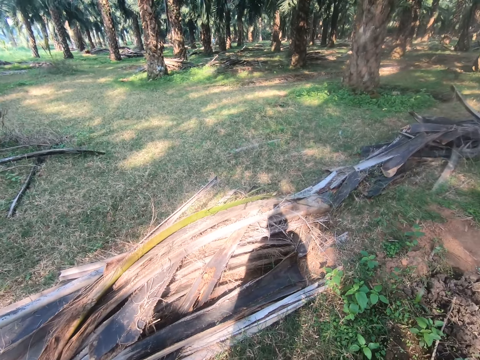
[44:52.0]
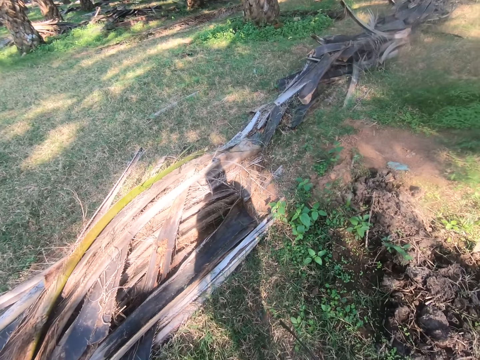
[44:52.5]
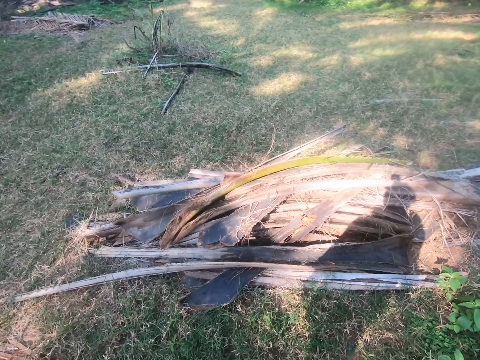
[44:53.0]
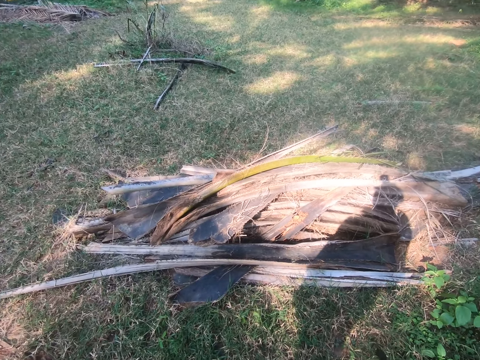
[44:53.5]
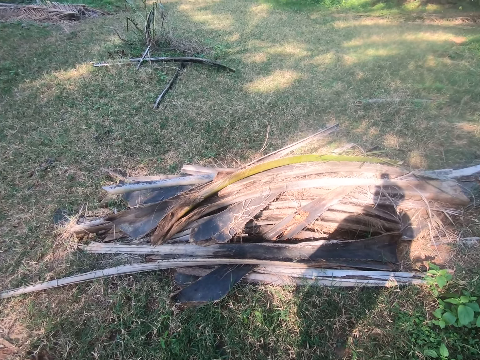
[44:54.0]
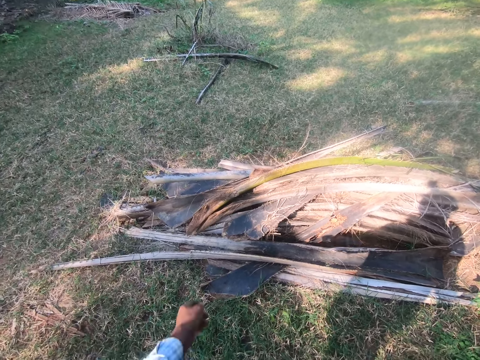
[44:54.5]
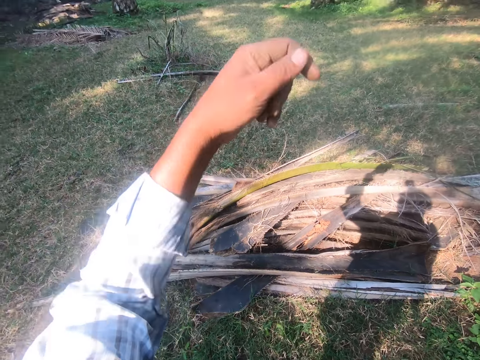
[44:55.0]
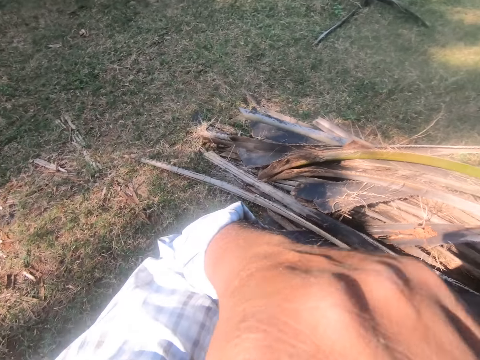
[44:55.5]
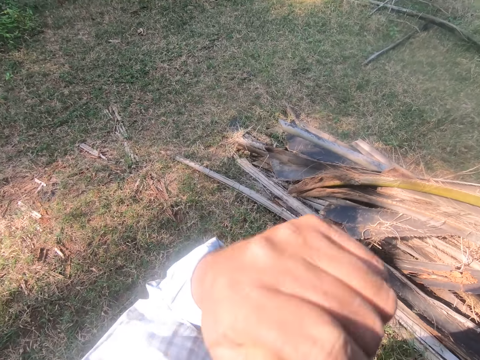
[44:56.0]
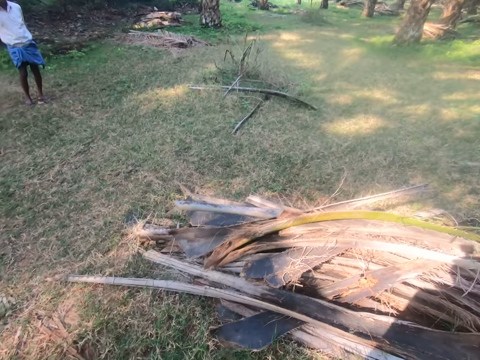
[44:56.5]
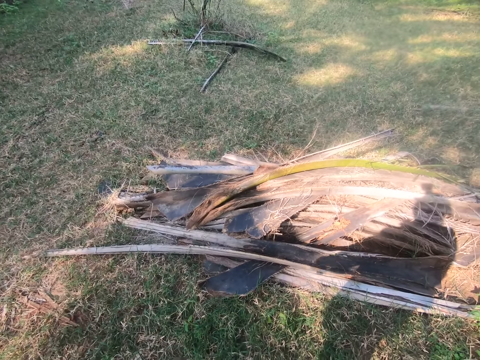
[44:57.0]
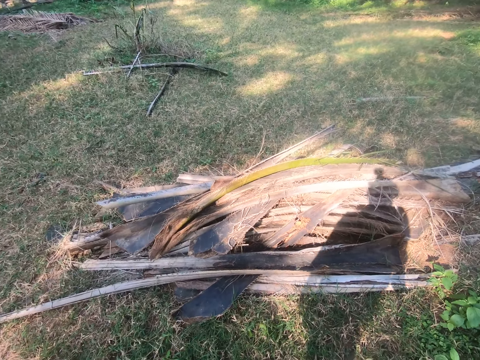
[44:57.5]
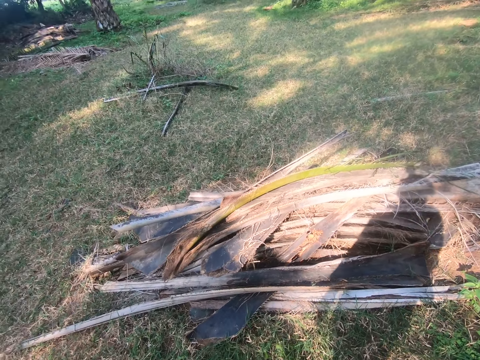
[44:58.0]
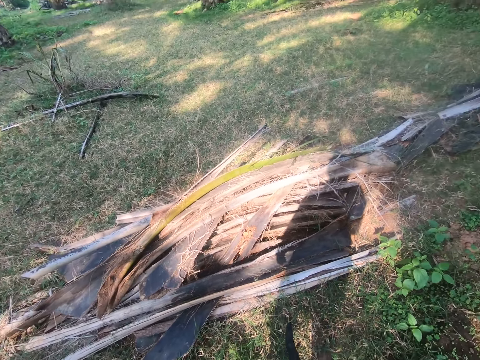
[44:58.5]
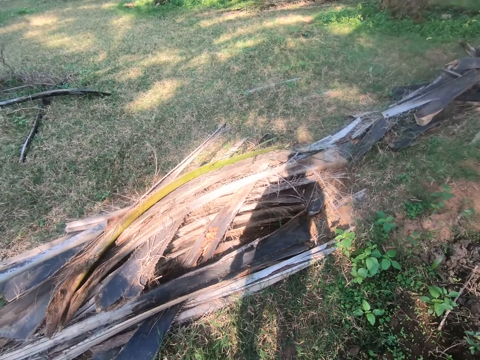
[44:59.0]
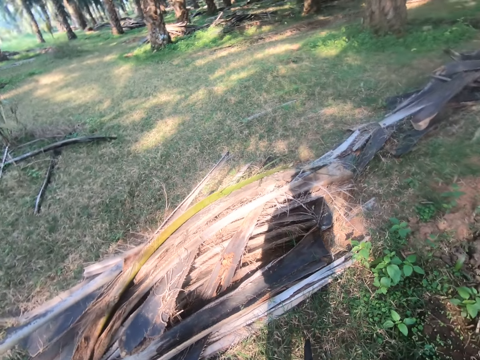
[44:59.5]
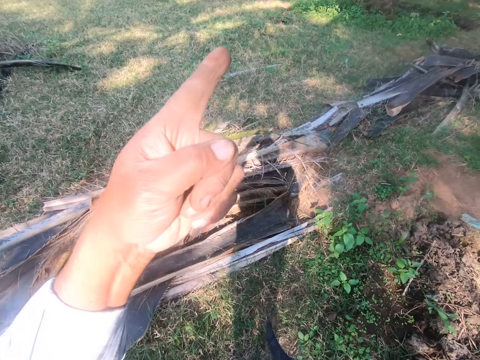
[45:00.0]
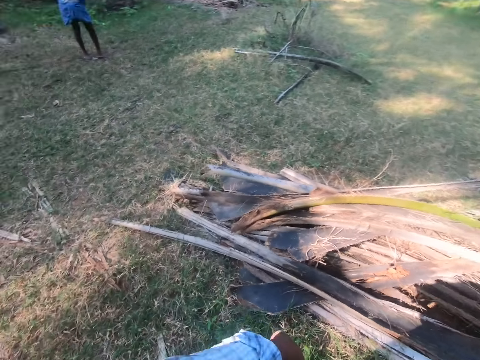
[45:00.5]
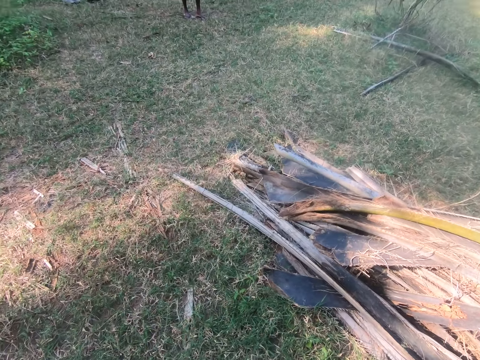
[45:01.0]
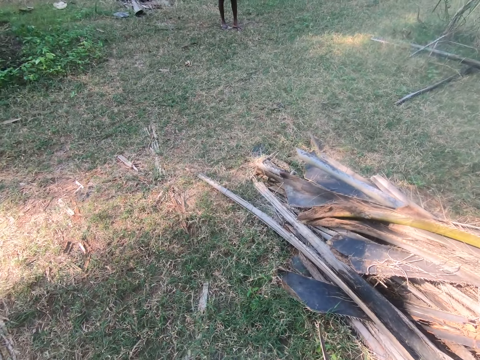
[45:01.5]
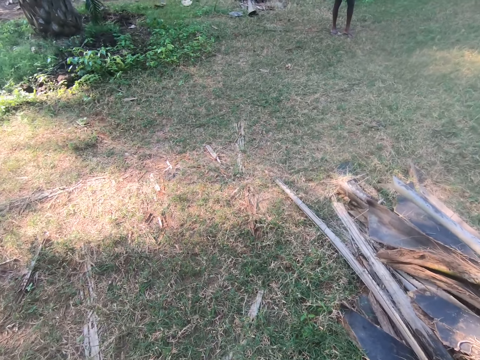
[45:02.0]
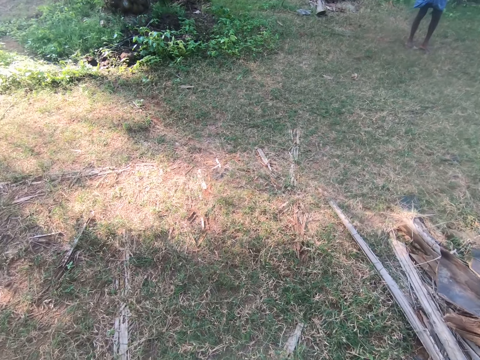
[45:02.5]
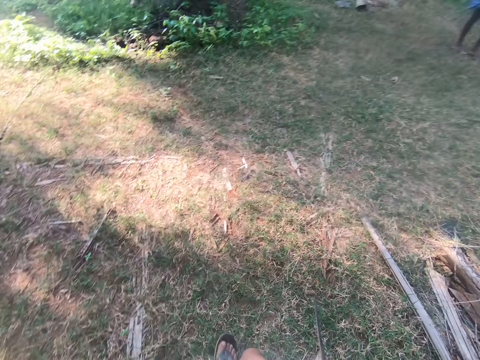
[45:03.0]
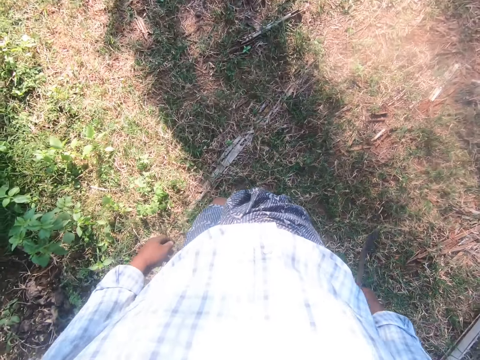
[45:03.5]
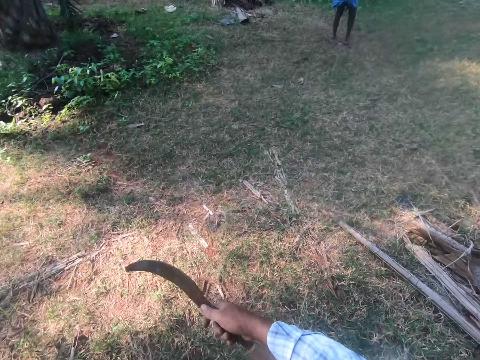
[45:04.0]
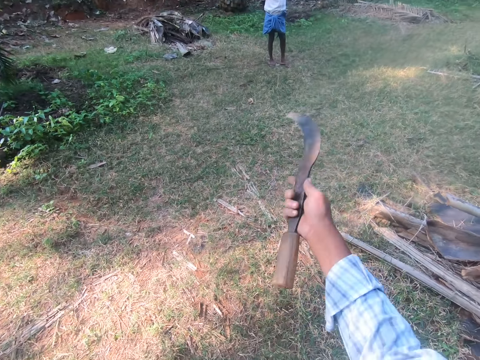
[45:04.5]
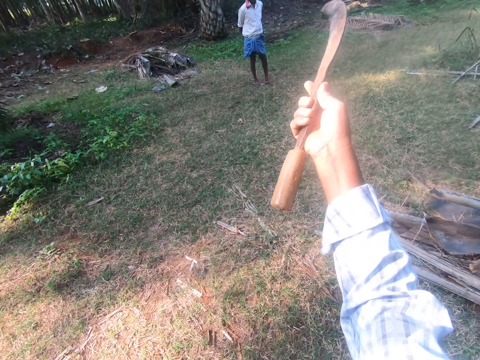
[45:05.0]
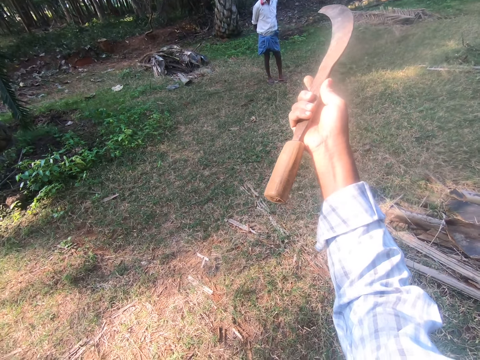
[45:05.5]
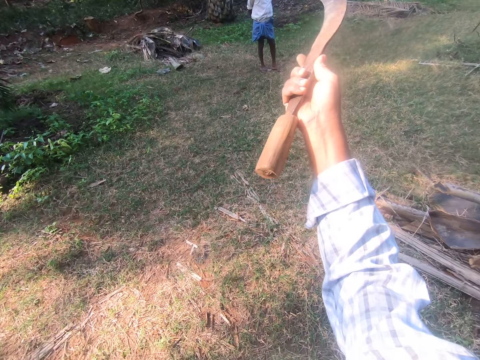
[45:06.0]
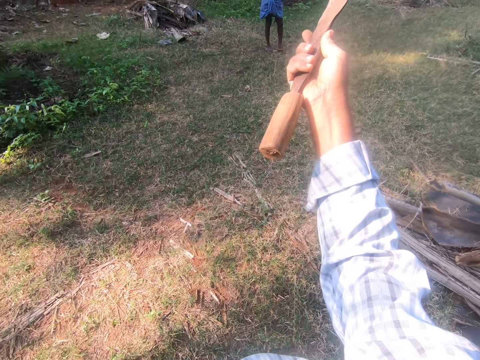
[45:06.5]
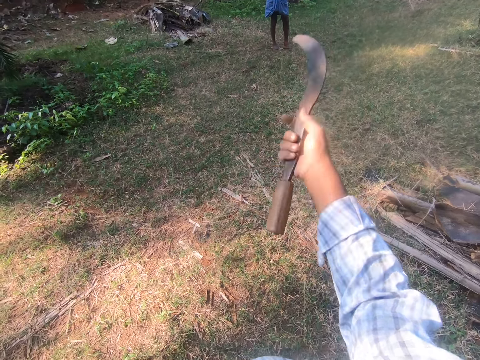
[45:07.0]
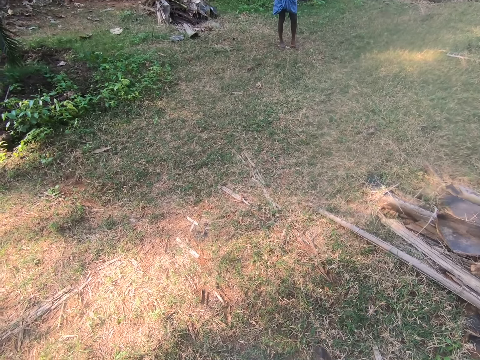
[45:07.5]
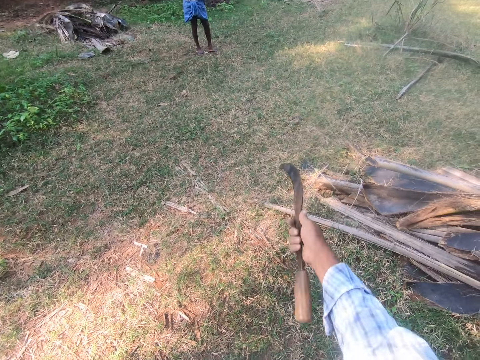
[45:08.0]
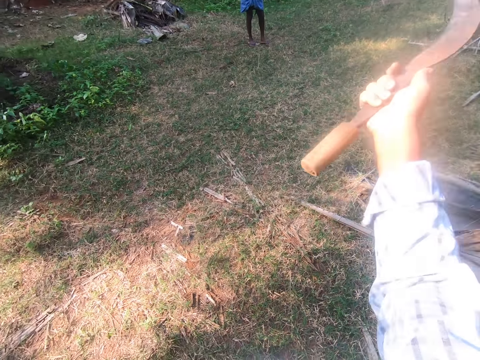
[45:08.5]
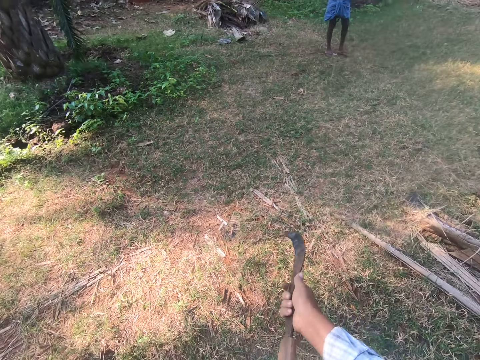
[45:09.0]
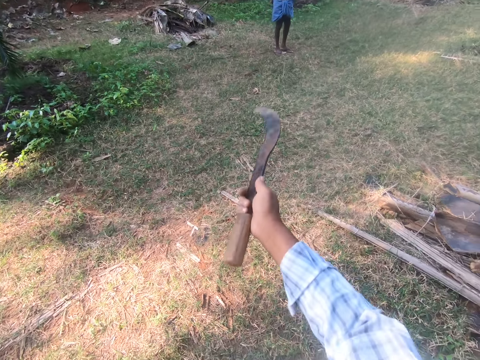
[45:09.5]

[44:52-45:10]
The camera wearer looks around. They point at a man and scrub the face. They talk to the man. They walk around. They point at the man.

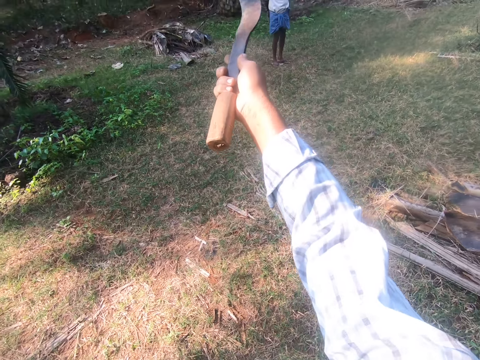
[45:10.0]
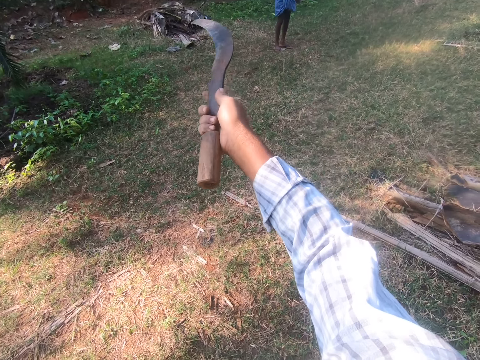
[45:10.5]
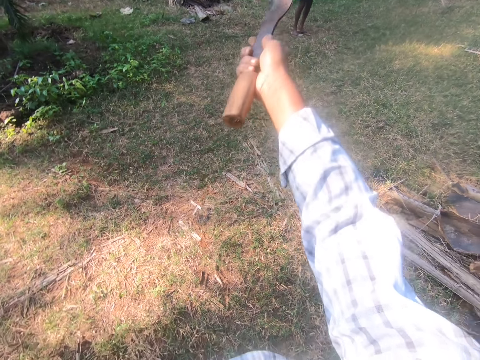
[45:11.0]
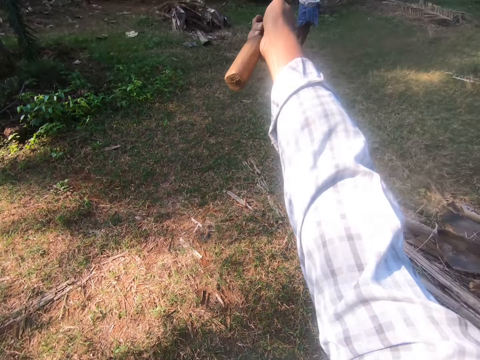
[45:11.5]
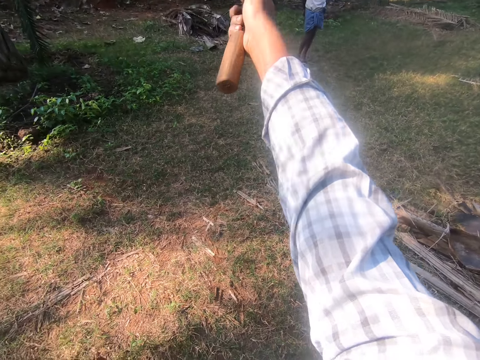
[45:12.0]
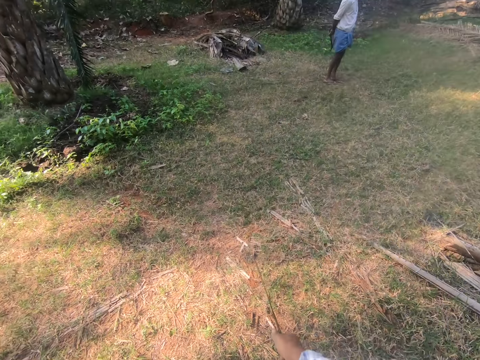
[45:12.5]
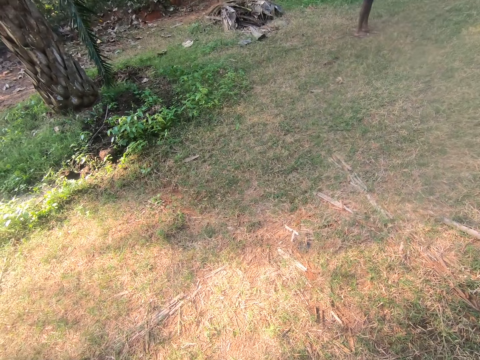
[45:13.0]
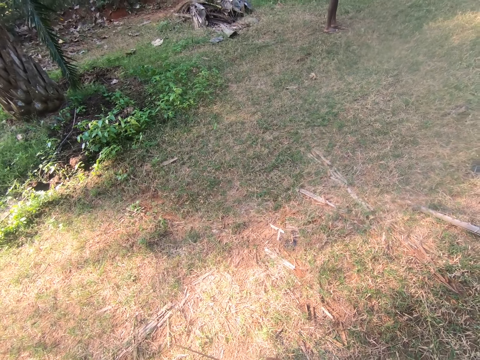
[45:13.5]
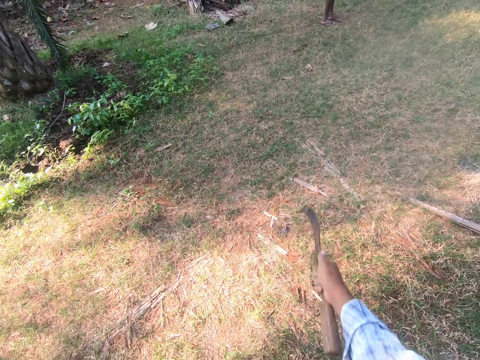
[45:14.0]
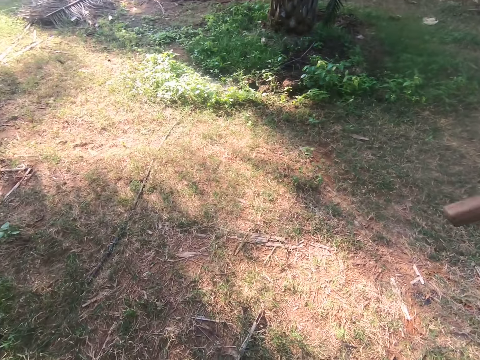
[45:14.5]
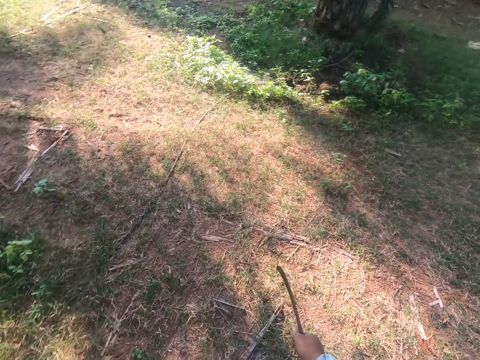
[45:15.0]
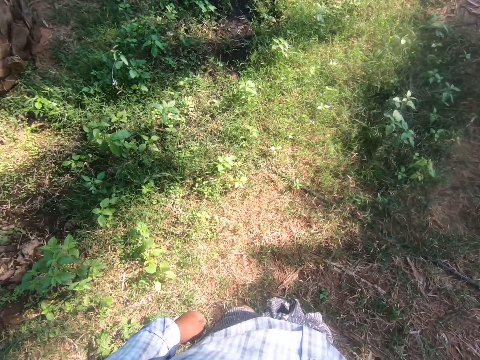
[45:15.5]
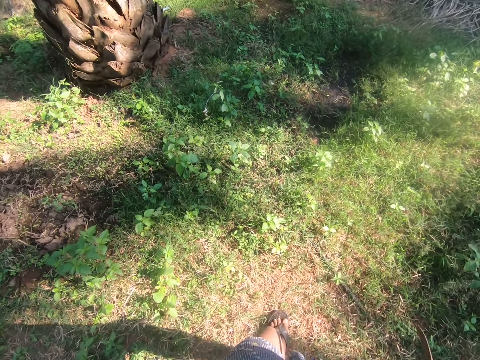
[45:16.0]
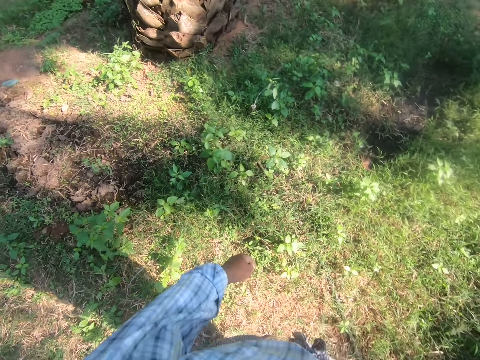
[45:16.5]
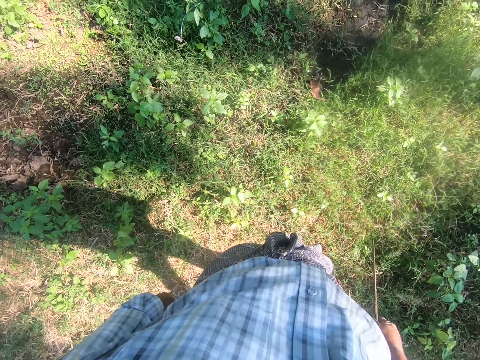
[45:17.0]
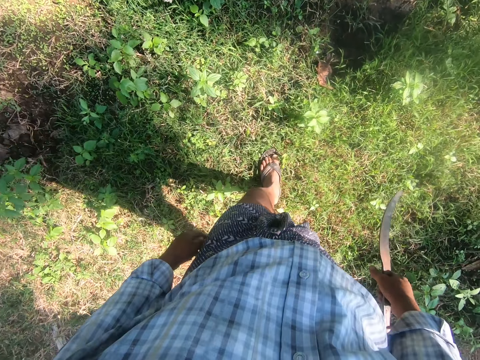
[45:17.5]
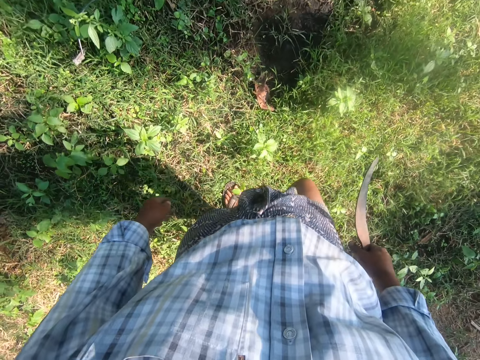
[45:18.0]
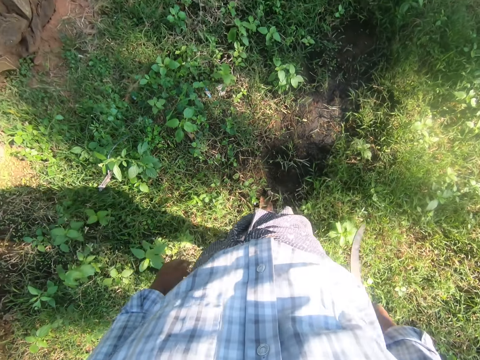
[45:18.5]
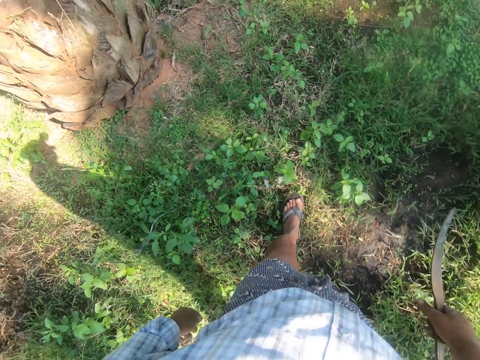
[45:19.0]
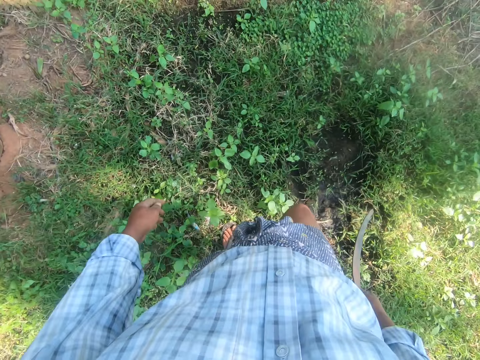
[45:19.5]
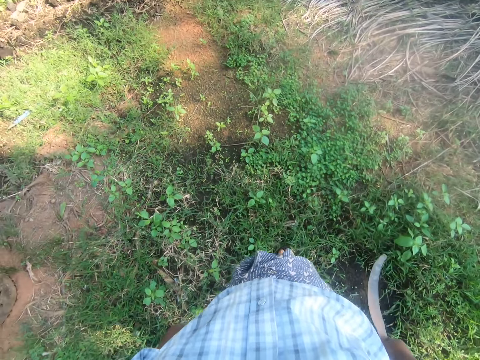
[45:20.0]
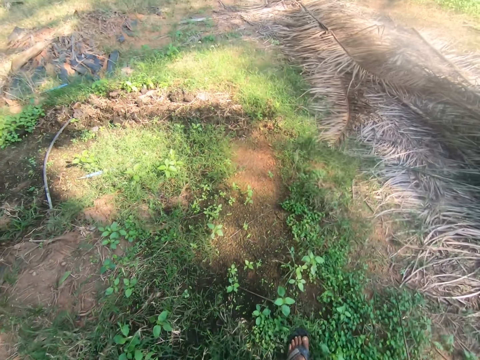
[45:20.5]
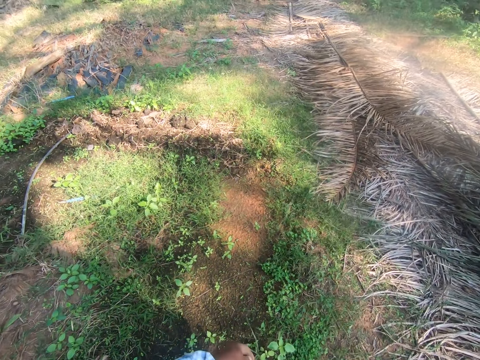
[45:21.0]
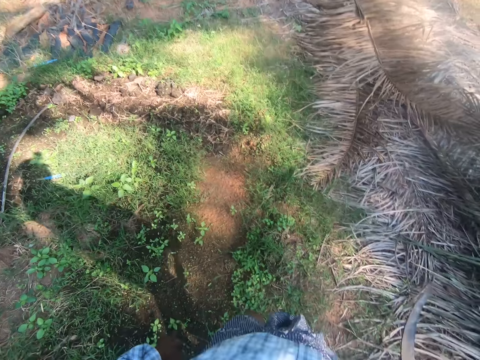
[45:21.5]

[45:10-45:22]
The camera wearer walks around.
